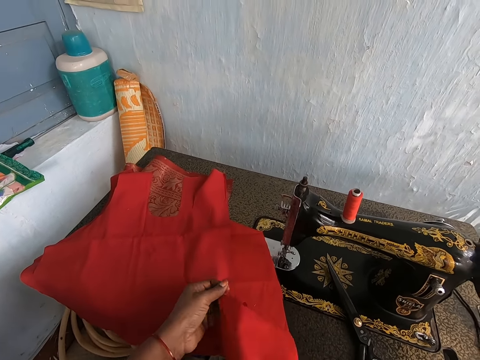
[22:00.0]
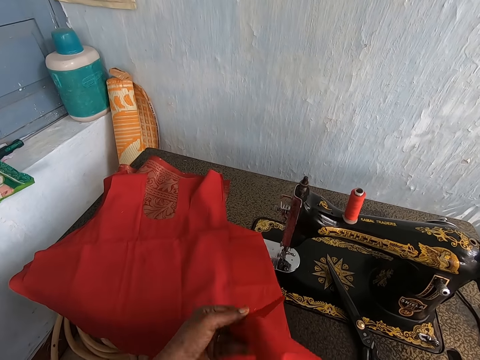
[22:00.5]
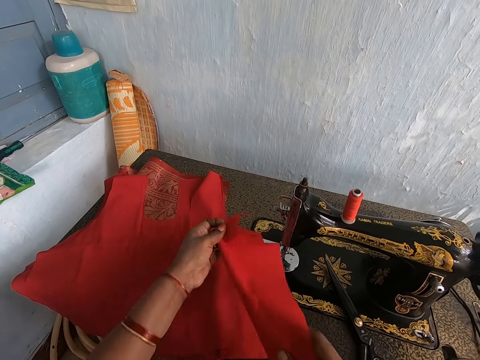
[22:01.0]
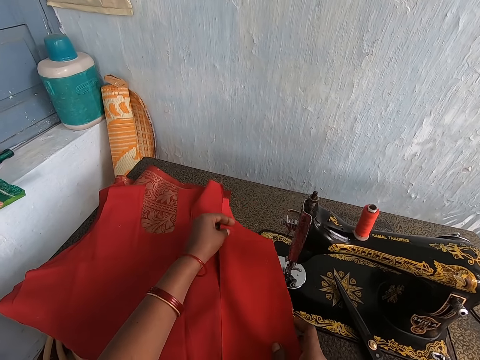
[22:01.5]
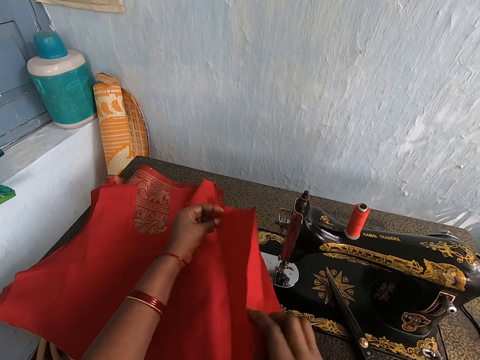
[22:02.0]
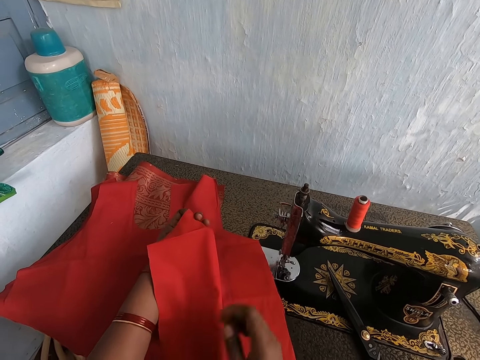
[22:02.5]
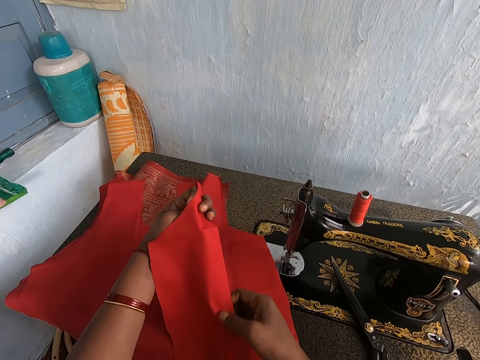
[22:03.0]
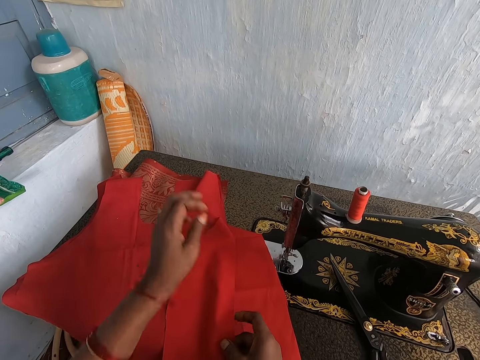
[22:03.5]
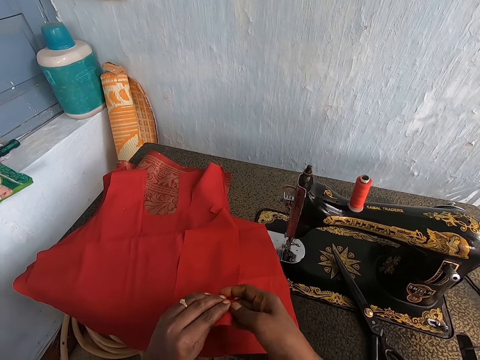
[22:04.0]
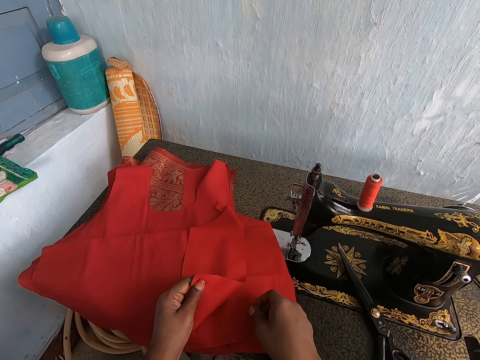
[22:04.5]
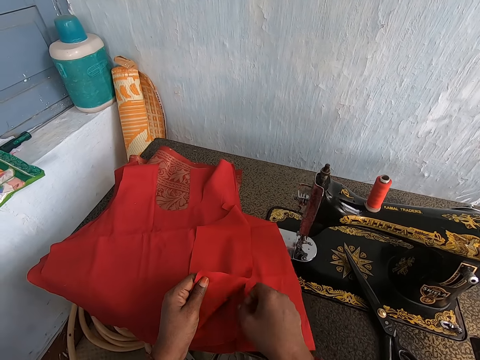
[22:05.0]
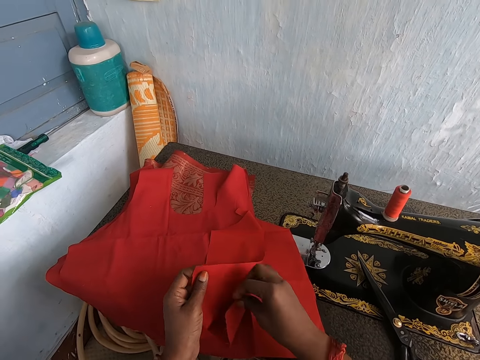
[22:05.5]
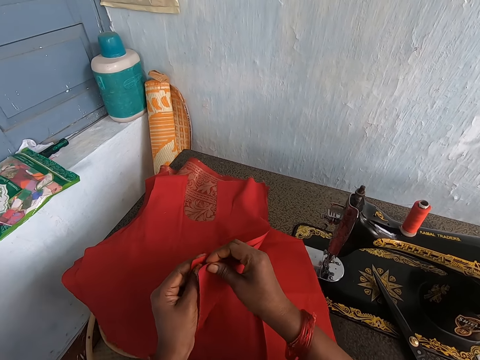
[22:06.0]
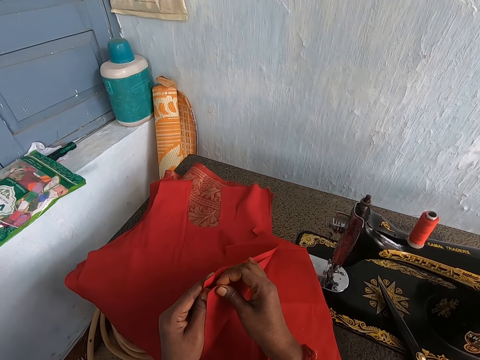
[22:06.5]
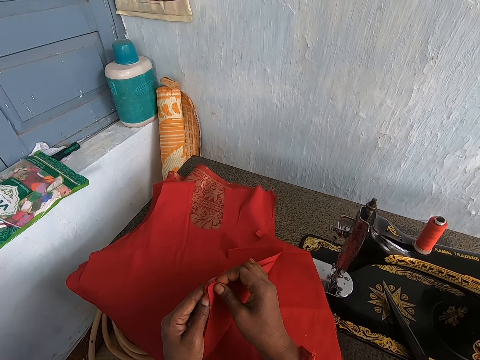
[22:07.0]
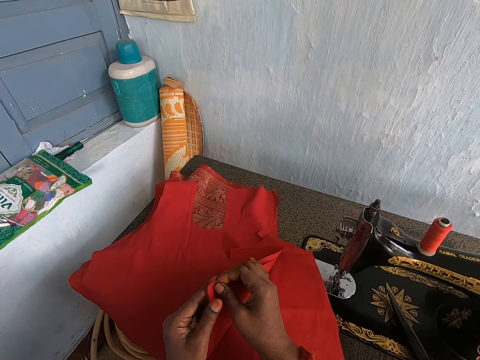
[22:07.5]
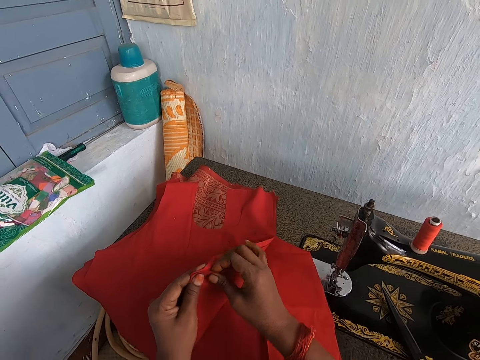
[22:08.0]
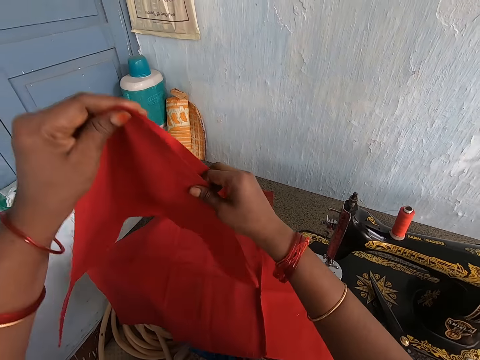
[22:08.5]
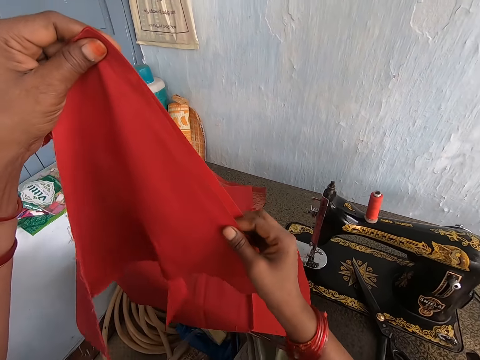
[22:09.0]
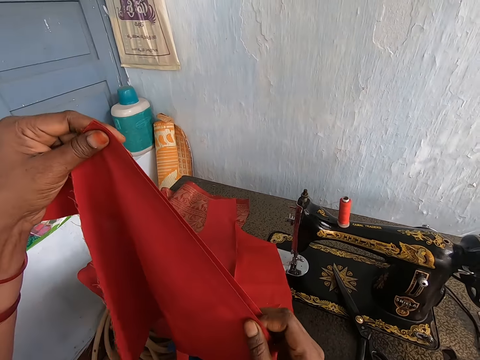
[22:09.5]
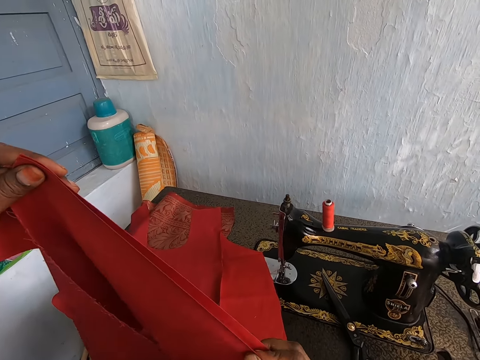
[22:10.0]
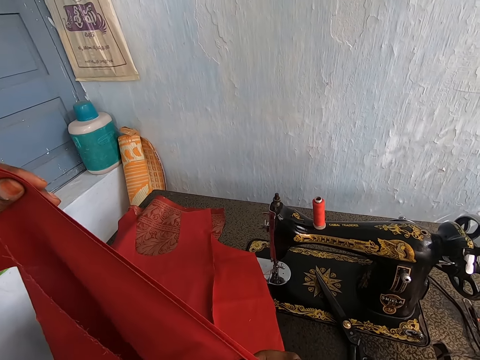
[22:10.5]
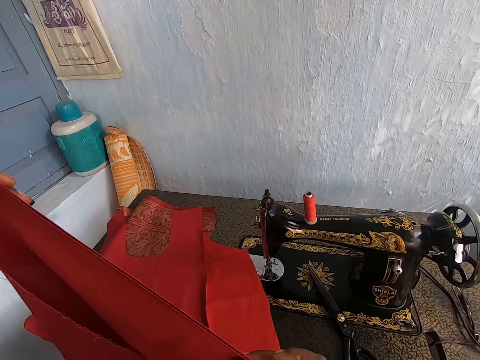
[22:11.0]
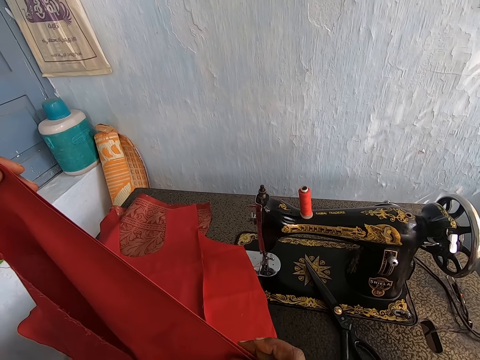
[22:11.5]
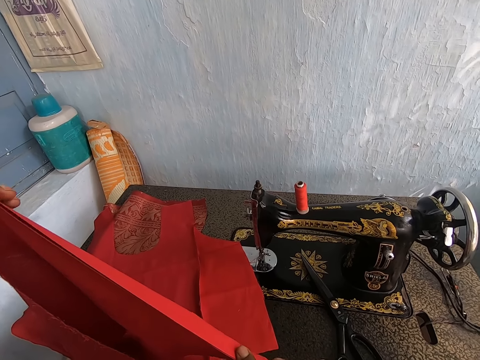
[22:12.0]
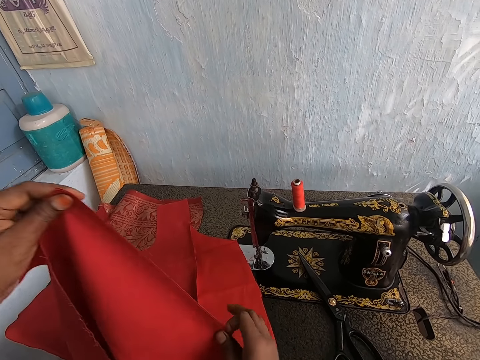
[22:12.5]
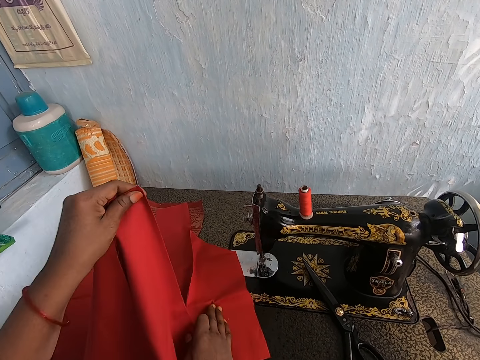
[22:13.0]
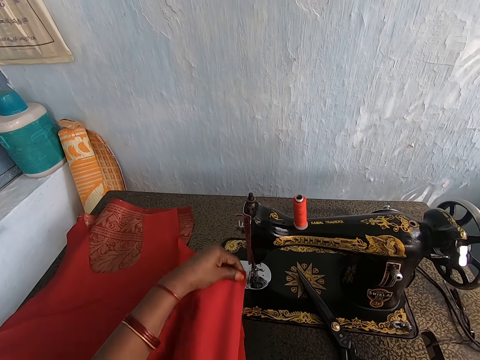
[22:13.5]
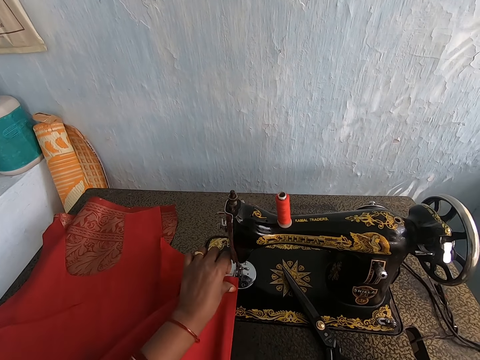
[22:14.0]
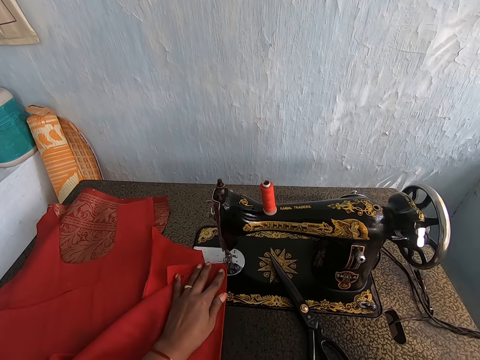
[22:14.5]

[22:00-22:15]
The camera wearer touches the cloth. They drop the material on the material with both hands. They pick the material from the material with both hands. They pick the cloth on top of the sewing machine. They stare at the cloth. They drop the material on the sewing machine with both hands.

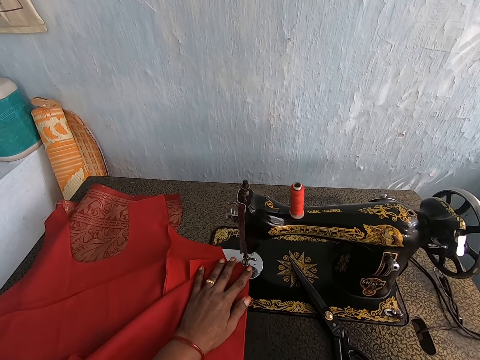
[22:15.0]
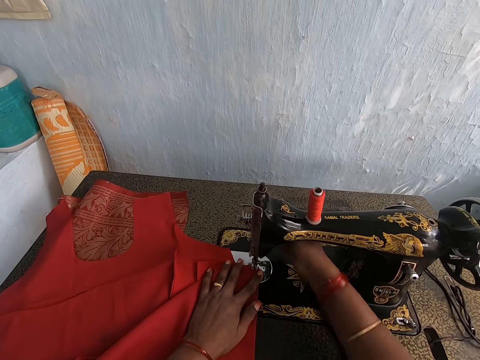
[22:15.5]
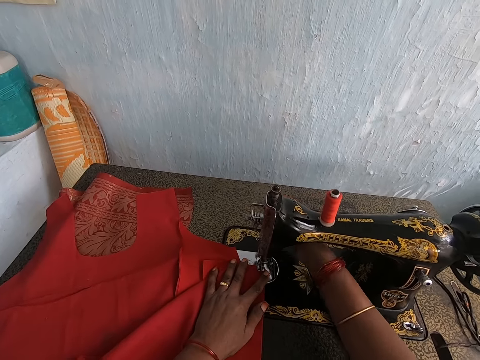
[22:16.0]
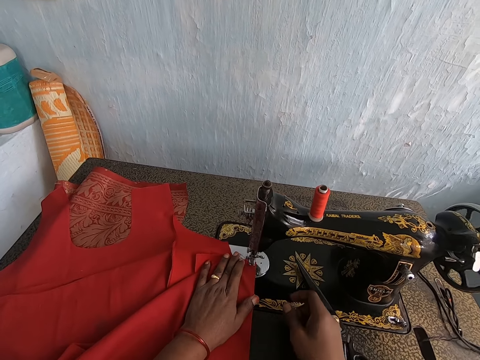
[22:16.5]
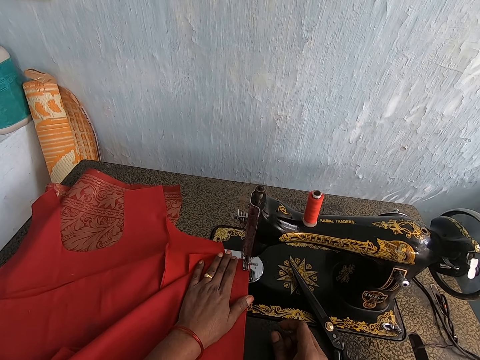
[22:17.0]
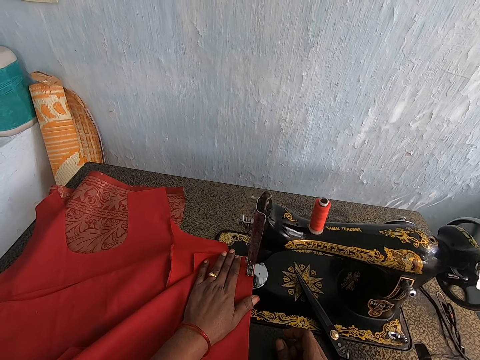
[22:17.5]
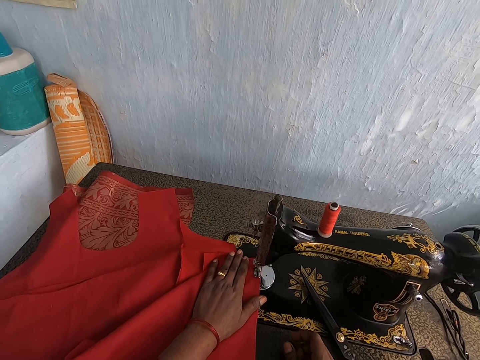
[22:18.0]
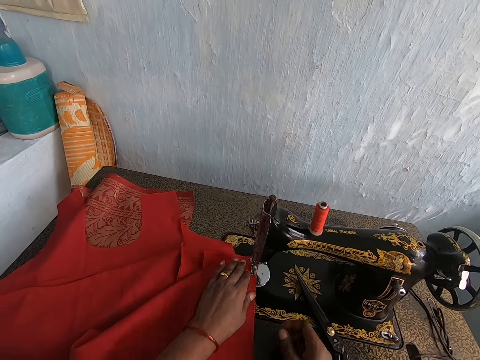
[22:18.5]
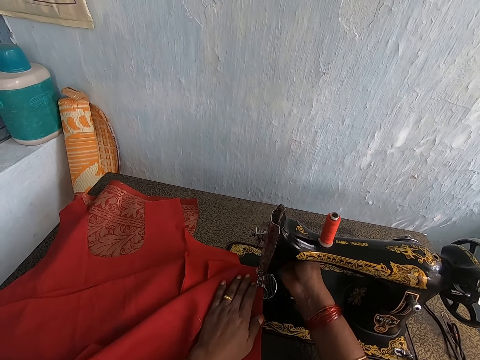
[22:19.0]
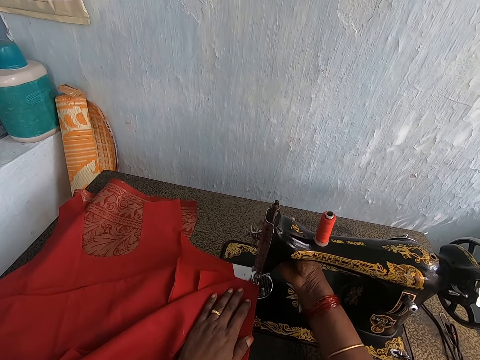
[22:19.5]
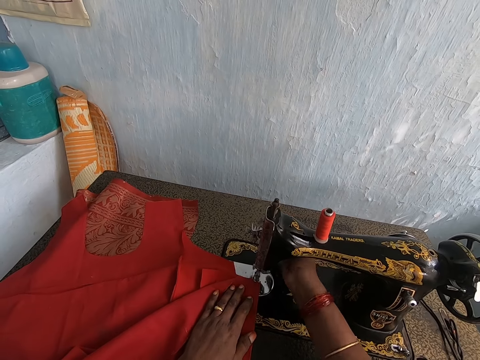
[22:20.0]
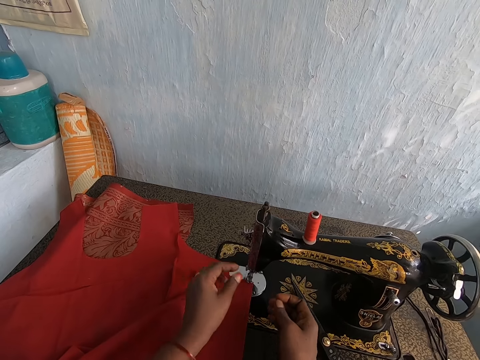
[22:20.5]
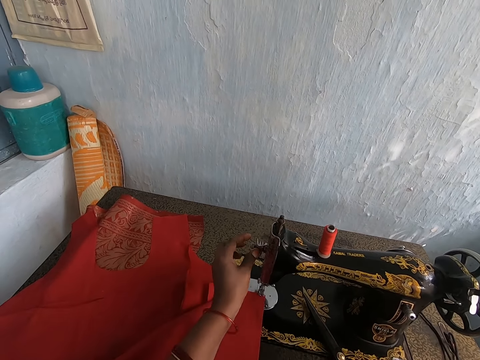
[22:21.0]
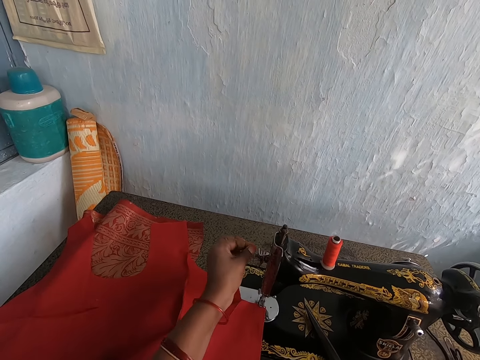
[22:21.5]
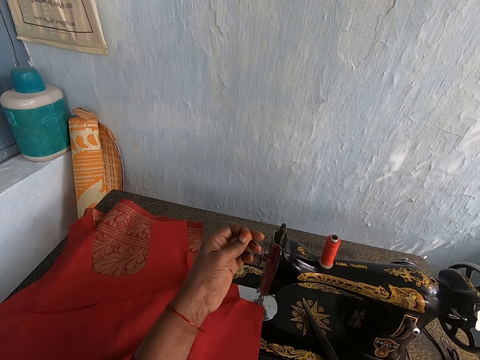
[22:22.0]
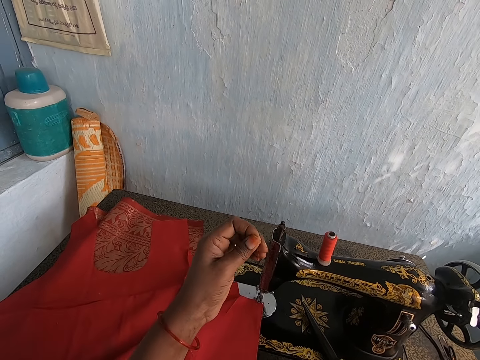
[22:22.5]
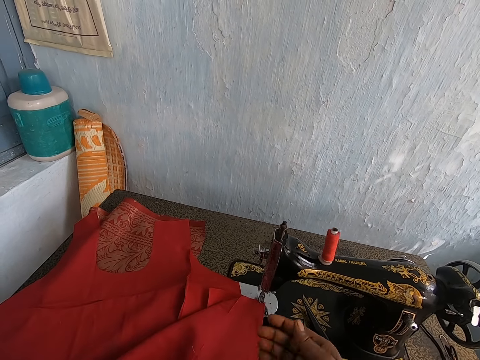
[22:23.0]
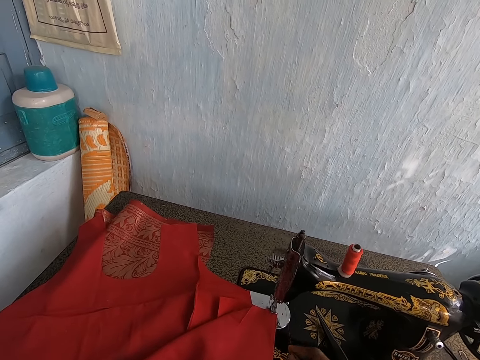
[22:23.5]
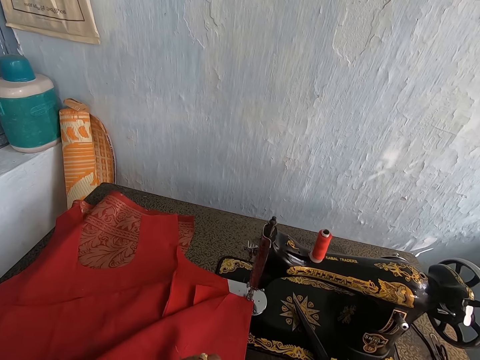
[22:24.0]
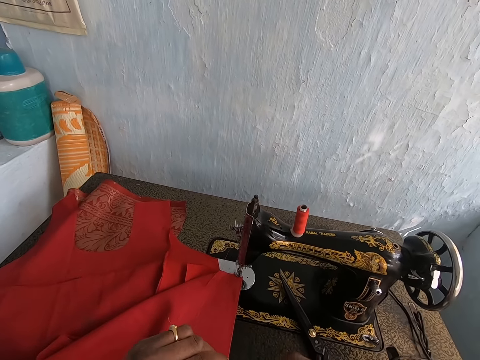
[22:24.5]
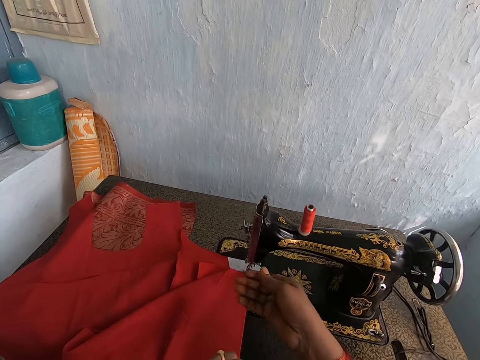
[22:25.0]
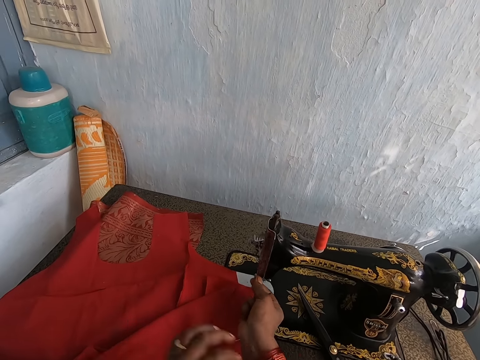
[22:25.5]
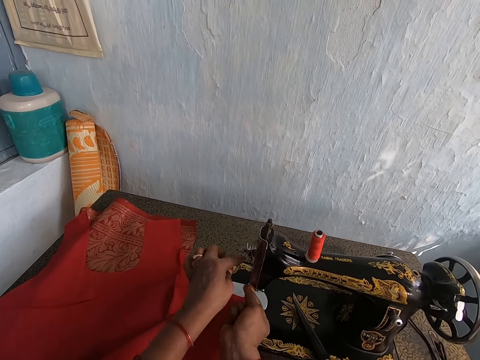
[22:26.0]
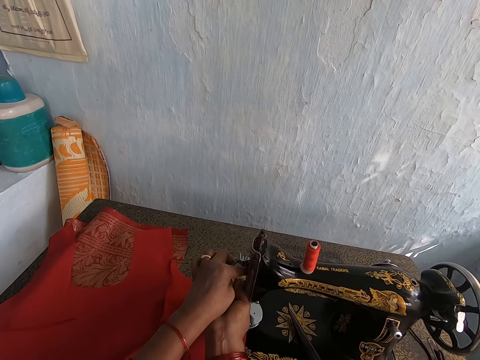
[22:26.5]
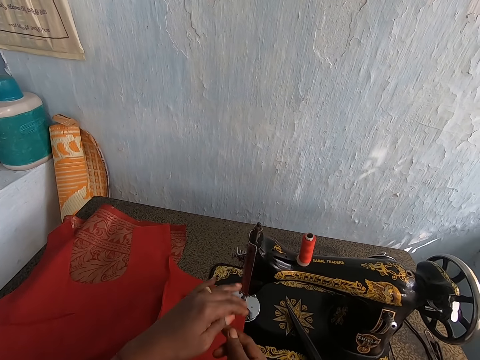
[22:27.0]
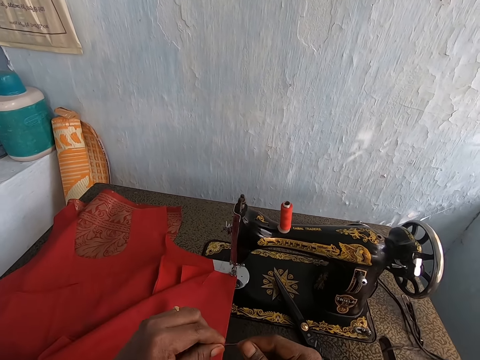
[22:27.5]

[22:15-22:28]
The camera wearer adjusts the sewing machine with her right hand. She sews the material with the sewing machine. She touches the sewing machine. She adjusts the sewing machine with her right hand. She touches the sewing machine. She drags the thread from the sewing machine with both hands. She touches the sewing machine.
